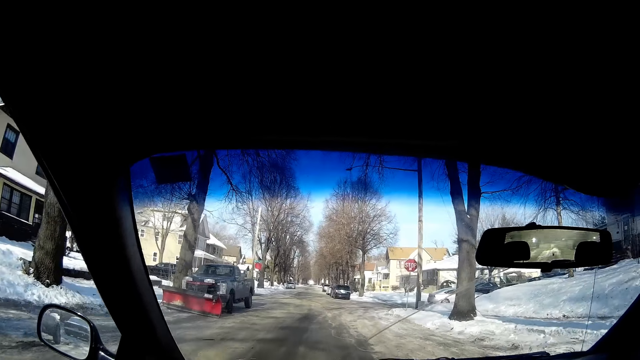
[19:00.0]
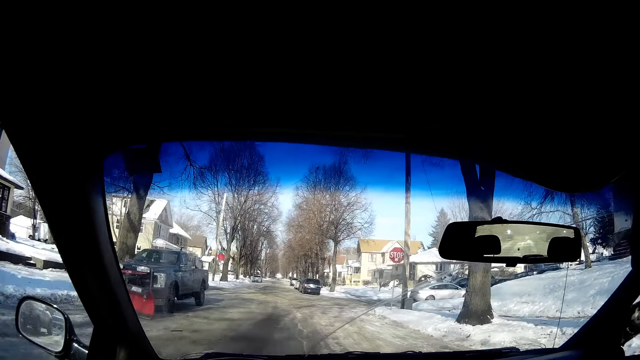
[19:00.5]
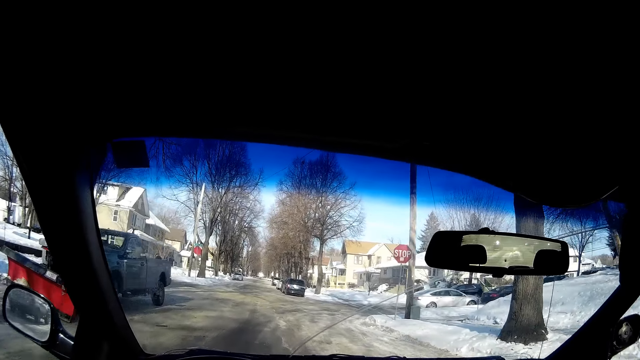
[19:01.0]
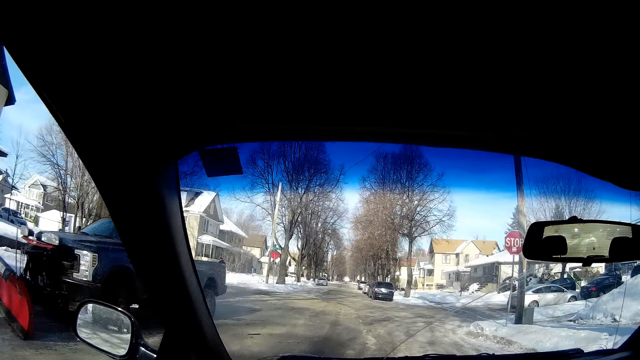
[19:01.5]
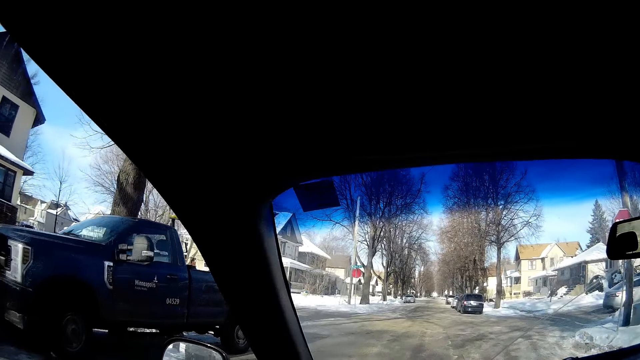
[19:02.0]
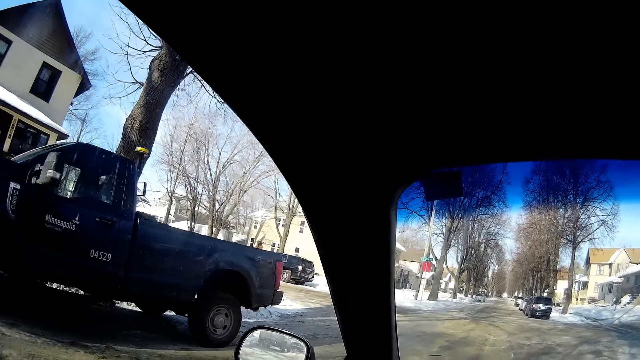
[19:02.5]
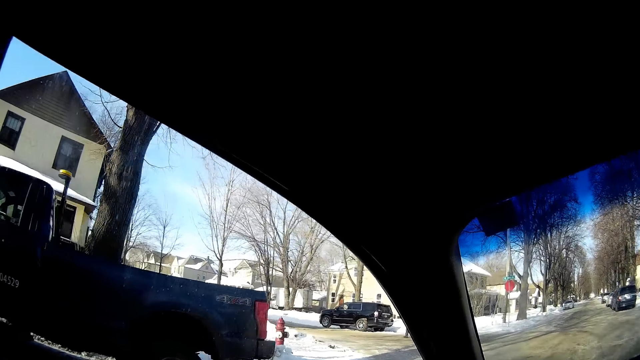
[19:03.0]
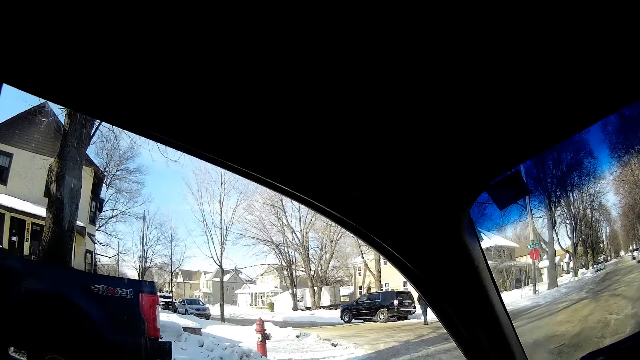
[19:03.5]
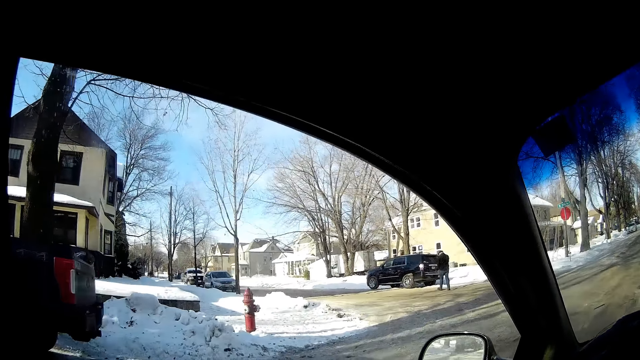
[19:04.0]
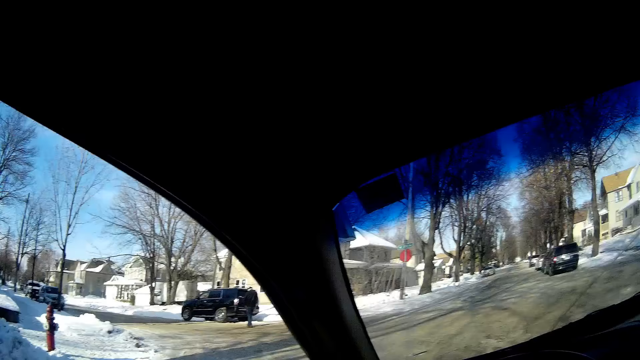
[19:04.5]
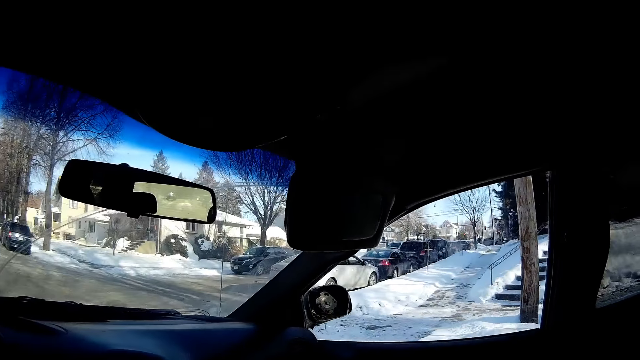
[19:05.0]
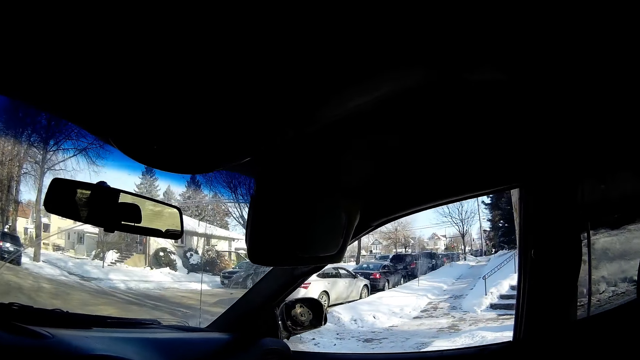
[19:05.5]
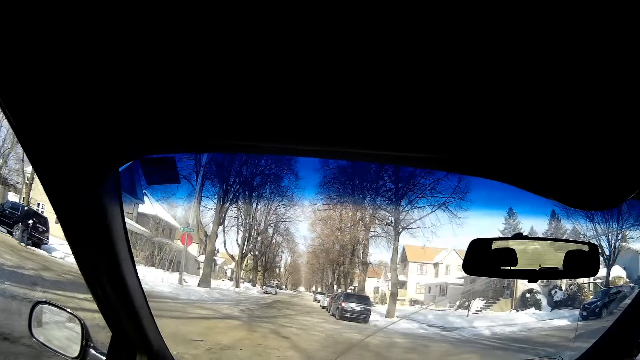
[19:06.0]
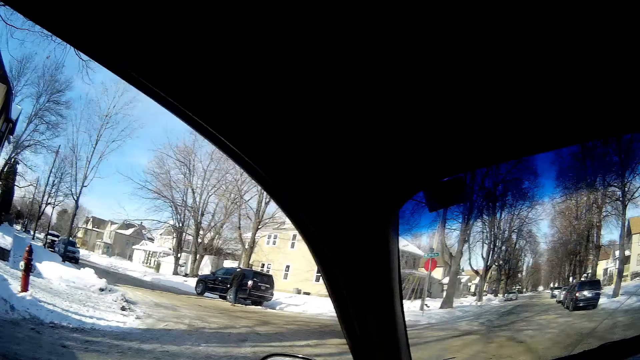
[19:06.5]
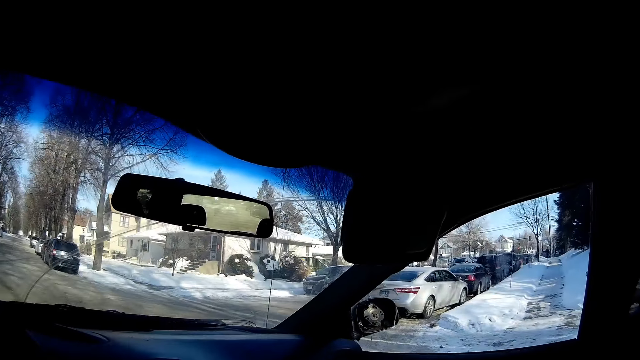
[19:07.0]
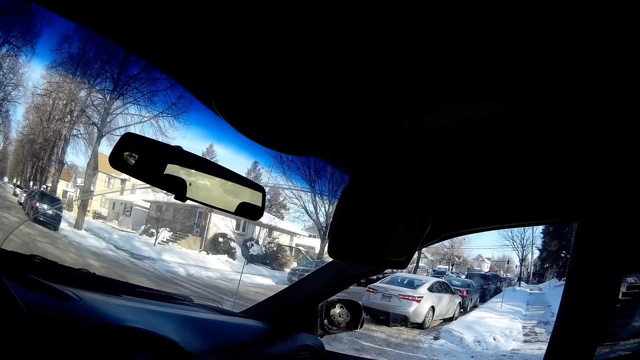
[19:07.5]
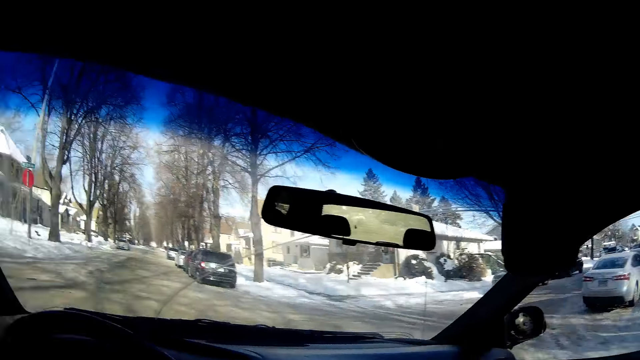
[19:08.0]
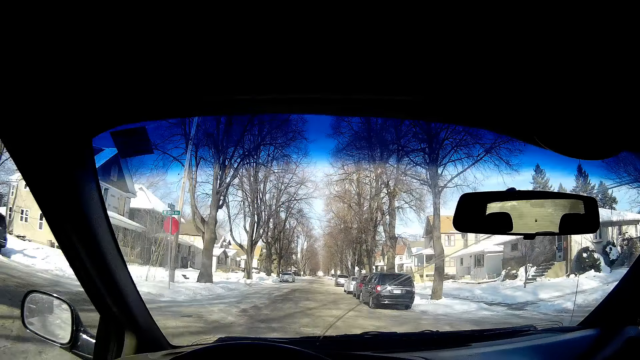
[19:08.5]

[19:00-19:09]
The camera wearer looks around the road.

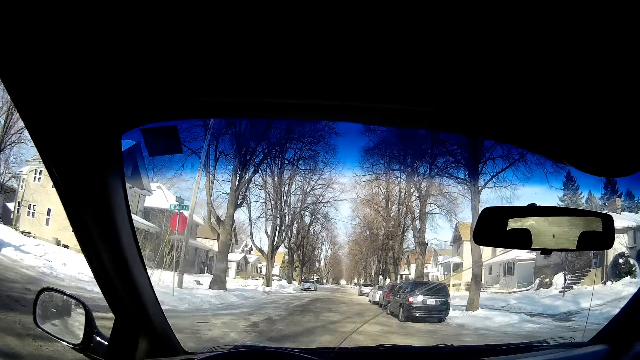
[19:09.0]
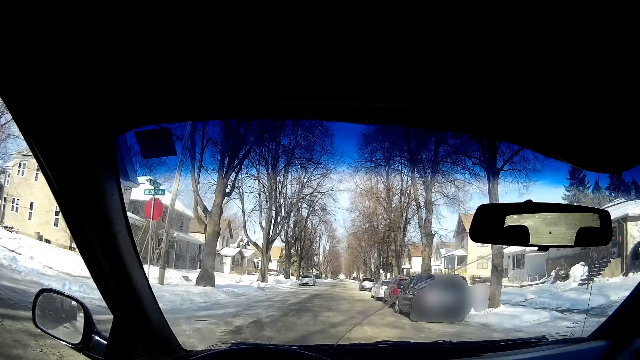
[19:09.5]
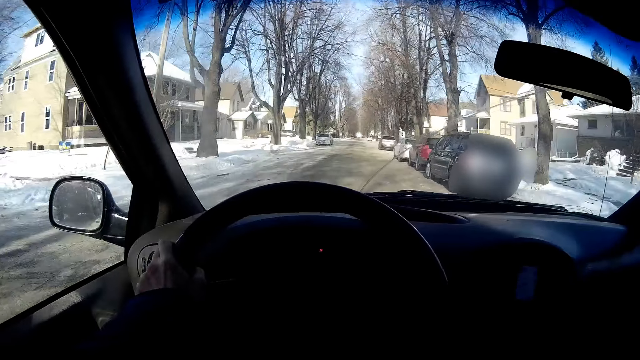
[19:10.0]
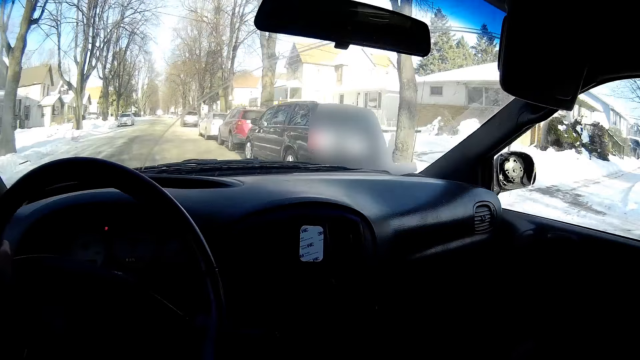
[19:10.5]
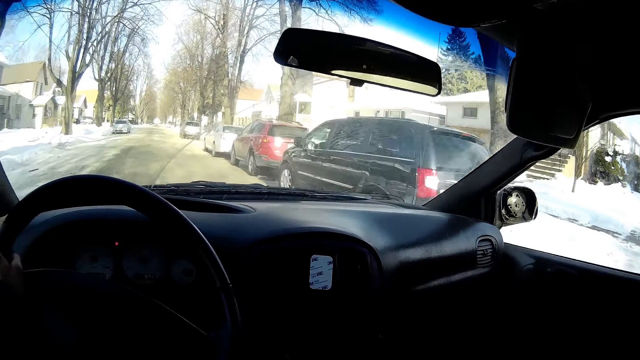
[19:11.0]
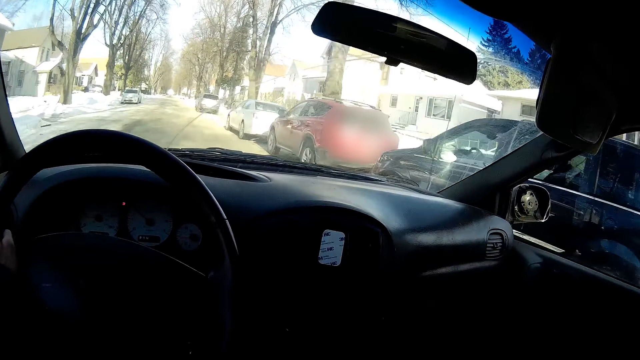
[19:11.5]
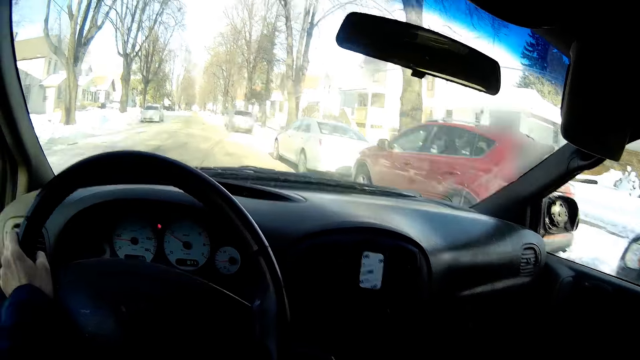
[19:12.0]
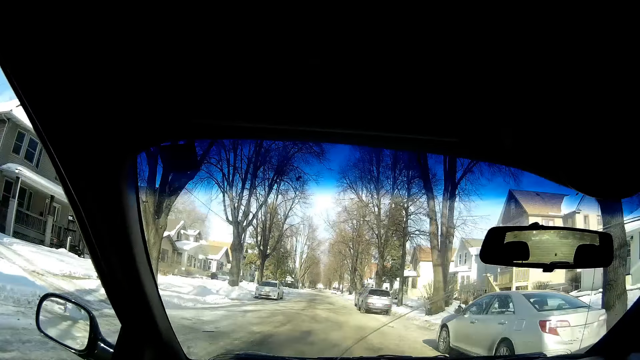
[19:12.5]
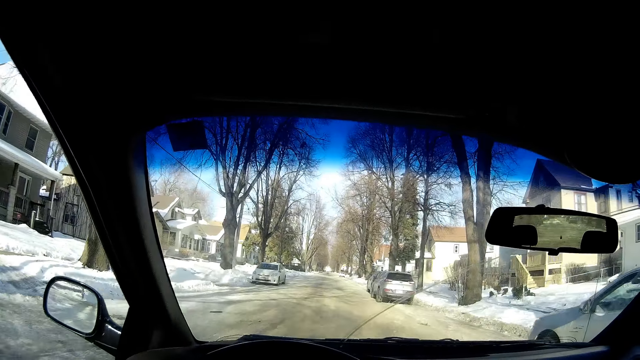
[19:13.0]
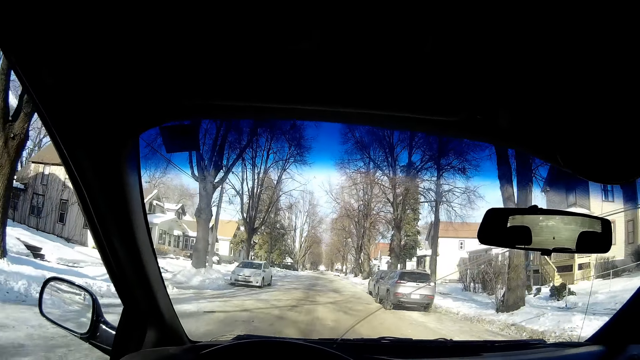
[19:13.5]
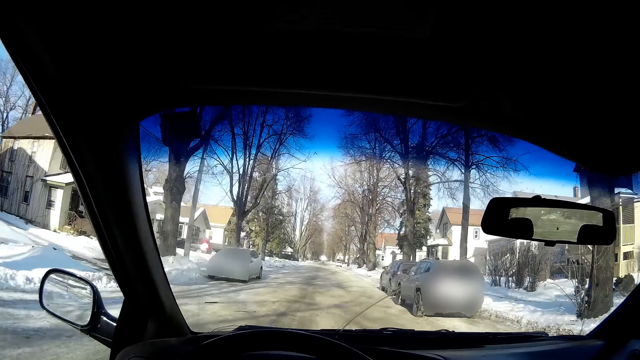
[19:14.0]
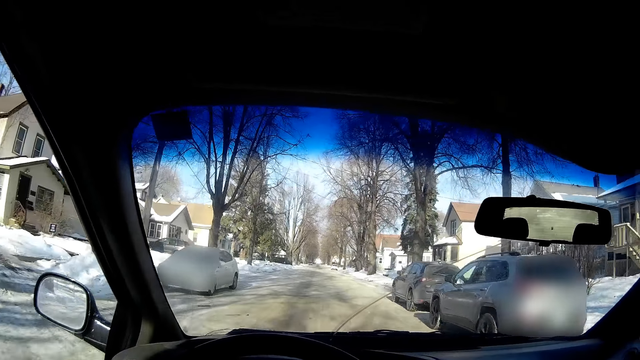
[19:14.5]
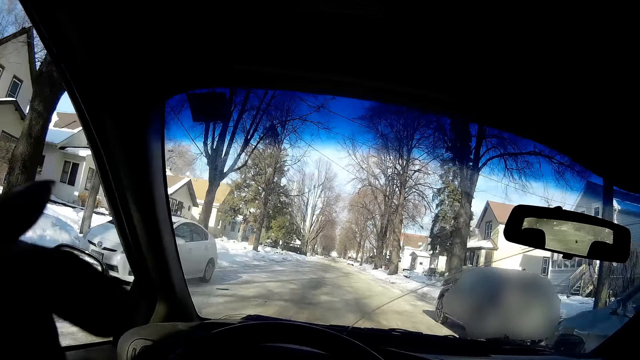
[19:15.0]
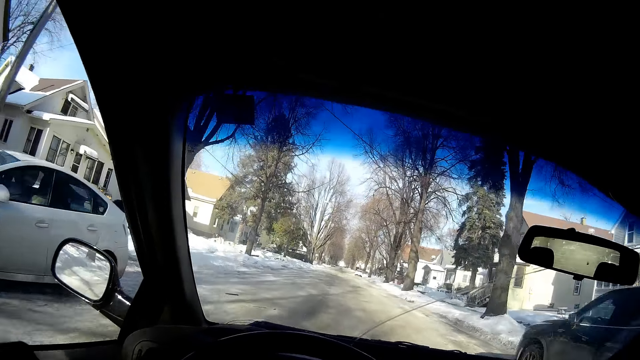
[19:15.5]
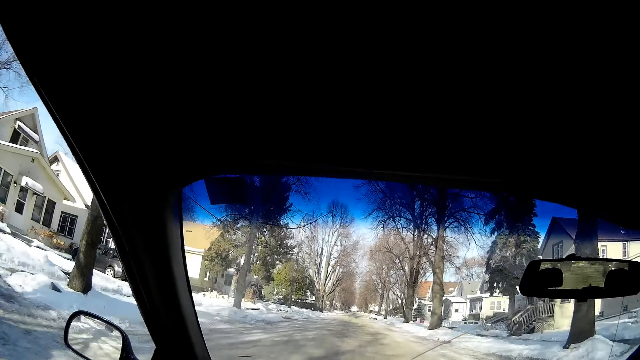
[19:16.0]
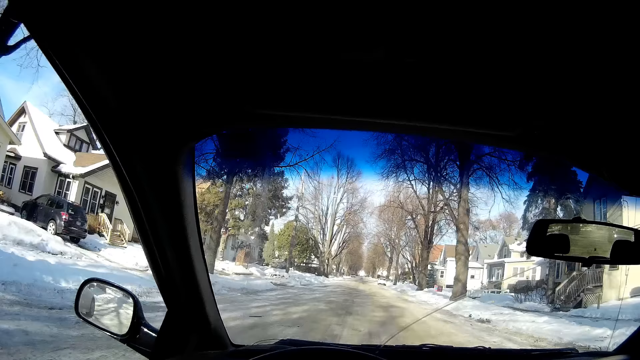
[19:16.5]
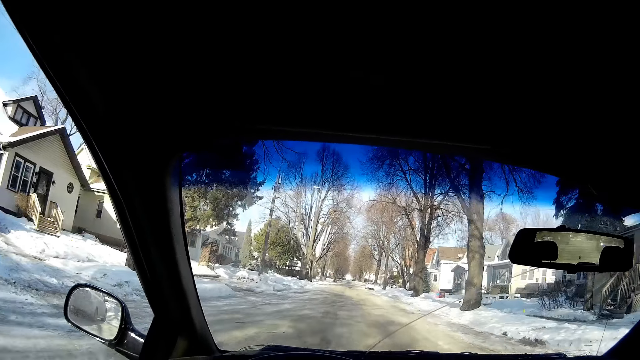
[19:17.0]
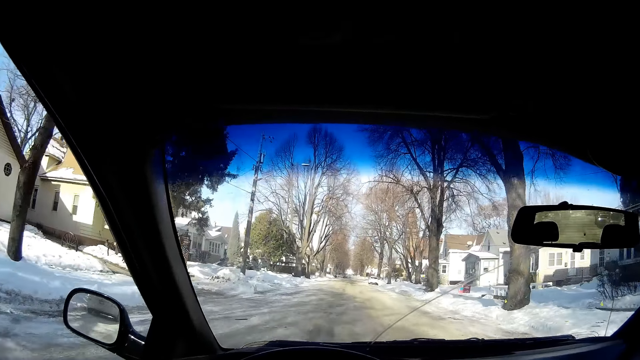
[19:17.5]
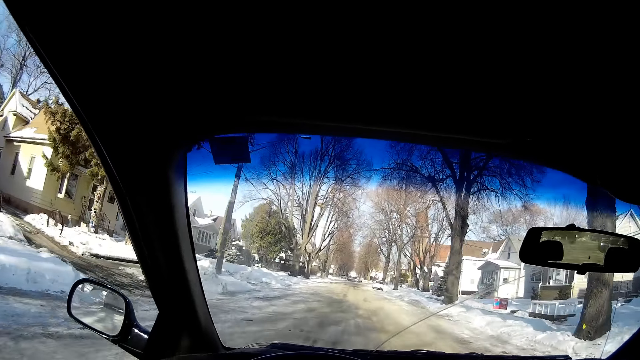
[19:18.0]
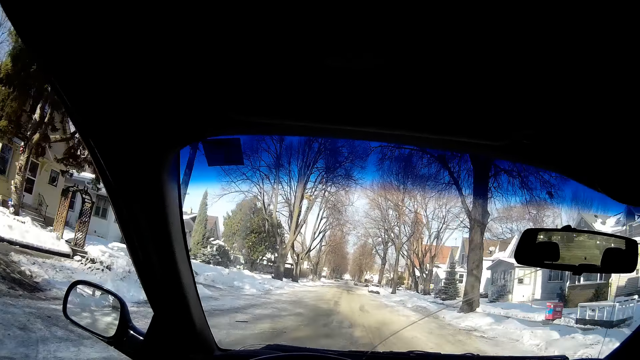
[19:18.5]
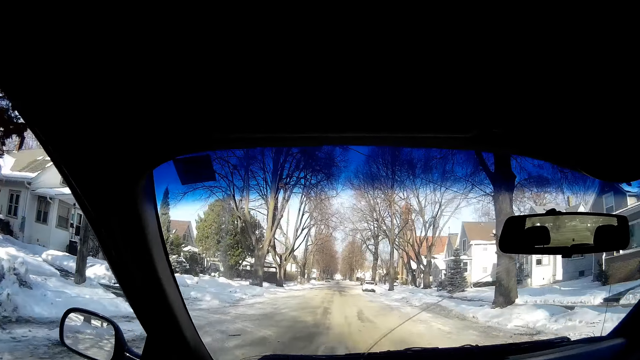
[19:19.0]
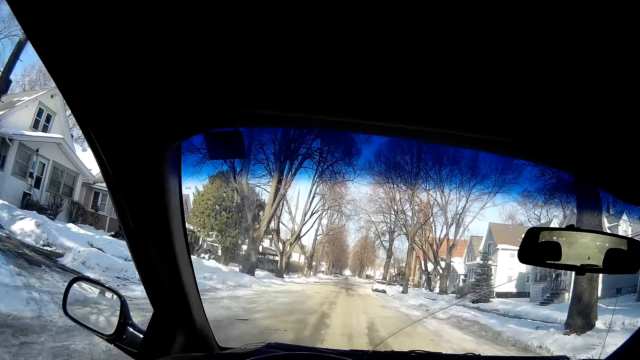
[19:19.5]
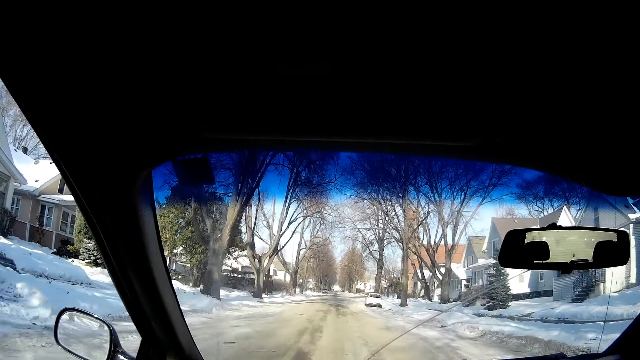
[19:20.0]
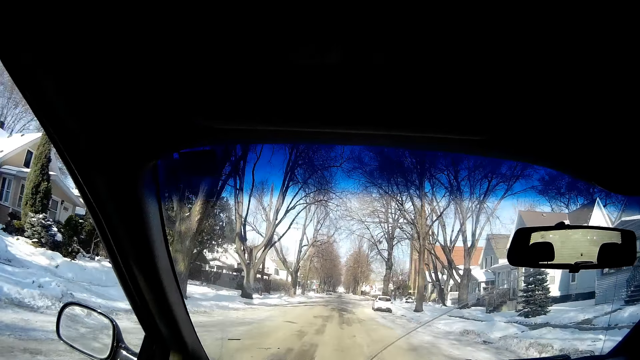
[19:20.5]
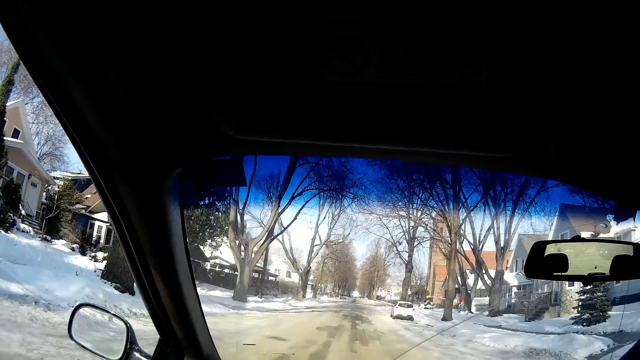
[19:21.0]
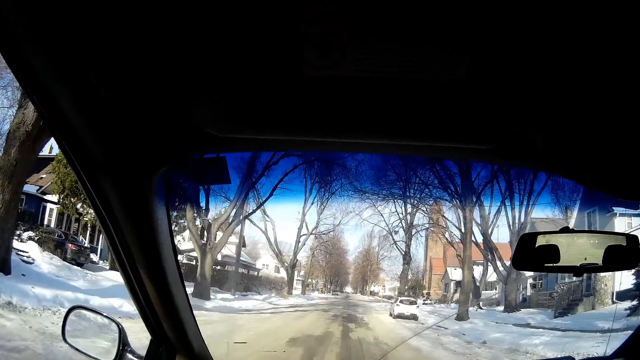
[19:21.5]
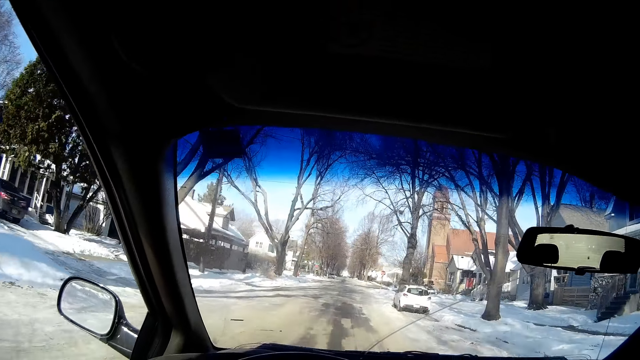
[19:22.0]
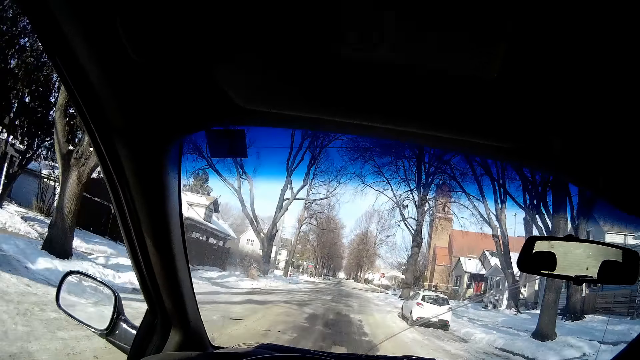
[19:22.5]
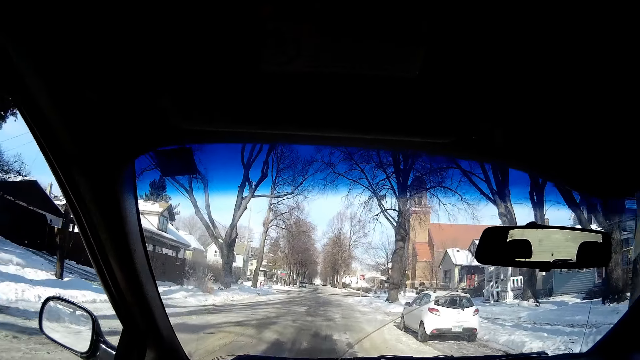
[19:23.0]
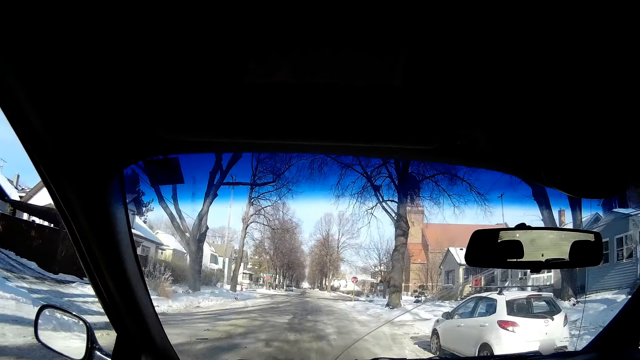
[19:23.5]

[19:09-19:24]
The camera wearer drives the car on the road.
